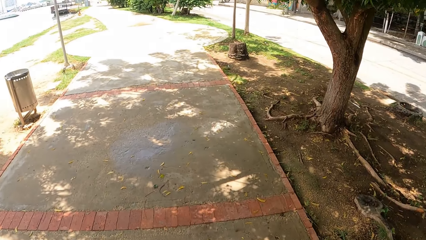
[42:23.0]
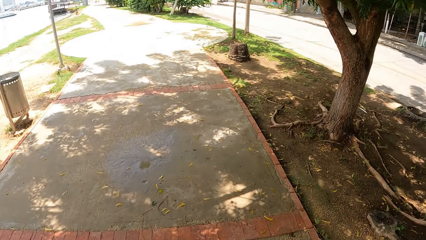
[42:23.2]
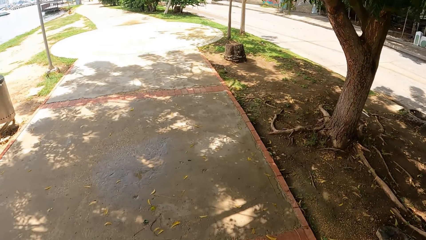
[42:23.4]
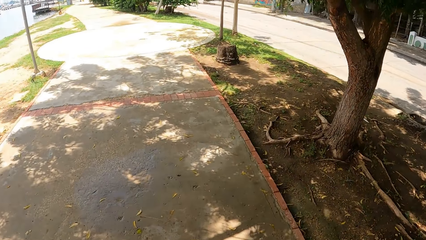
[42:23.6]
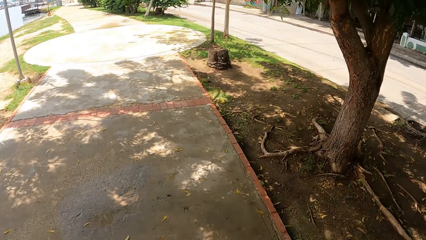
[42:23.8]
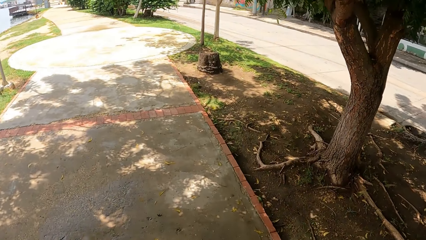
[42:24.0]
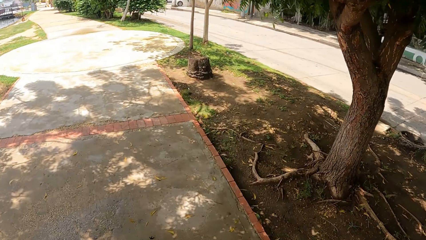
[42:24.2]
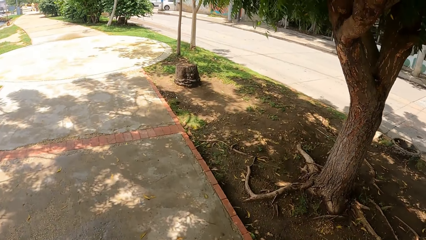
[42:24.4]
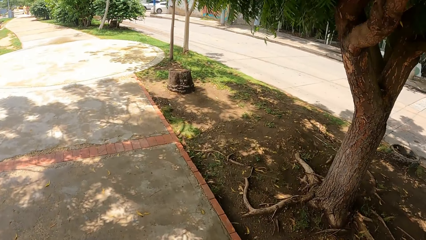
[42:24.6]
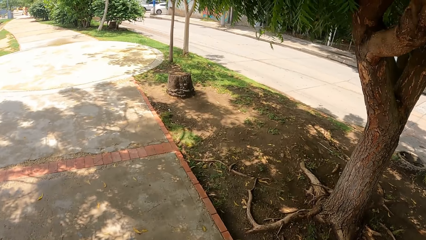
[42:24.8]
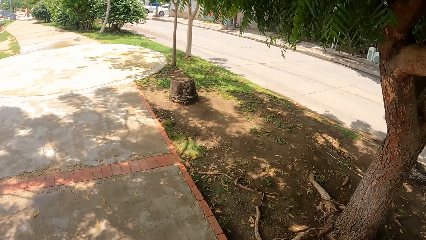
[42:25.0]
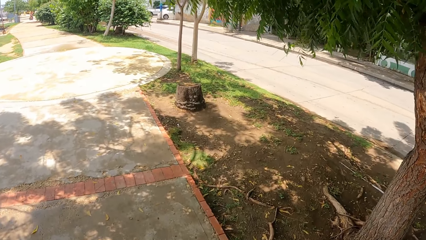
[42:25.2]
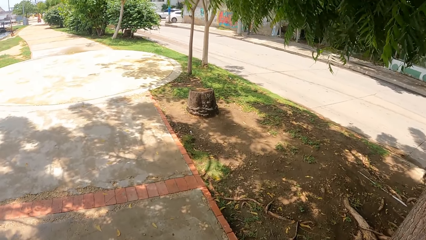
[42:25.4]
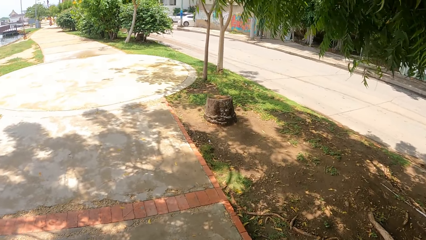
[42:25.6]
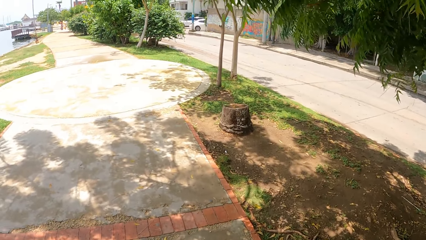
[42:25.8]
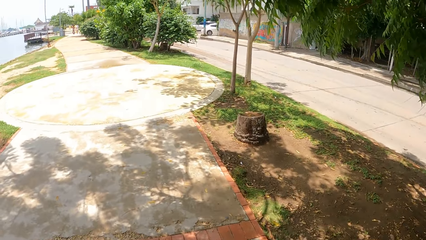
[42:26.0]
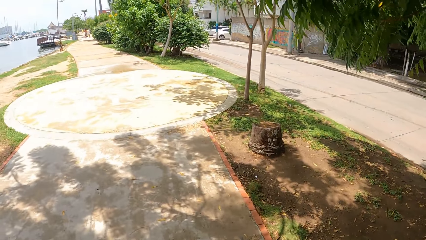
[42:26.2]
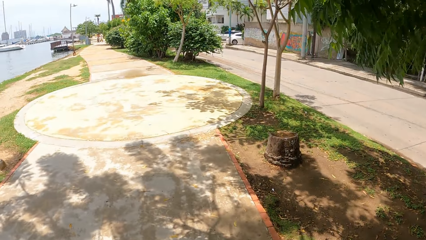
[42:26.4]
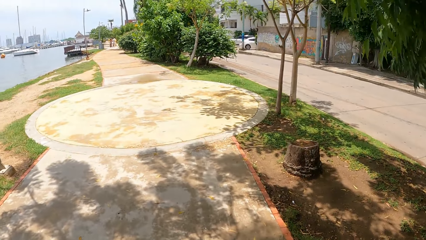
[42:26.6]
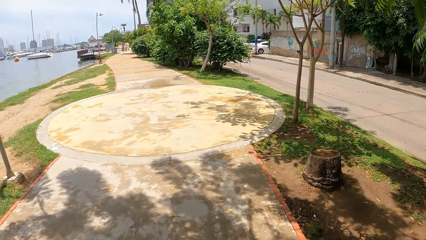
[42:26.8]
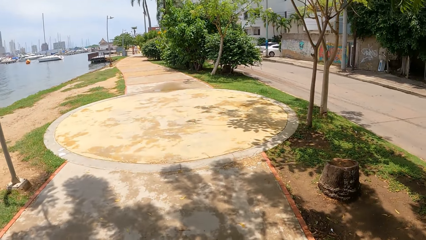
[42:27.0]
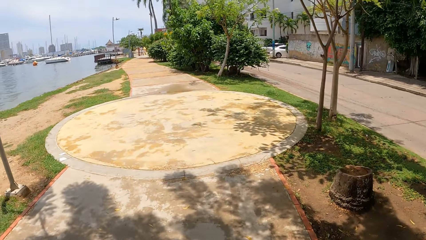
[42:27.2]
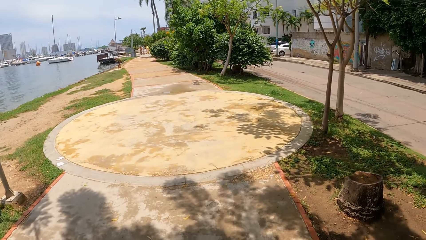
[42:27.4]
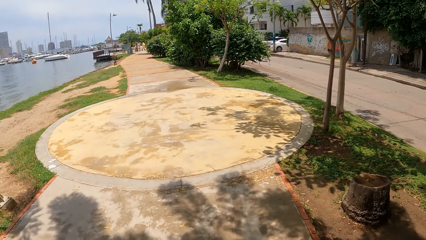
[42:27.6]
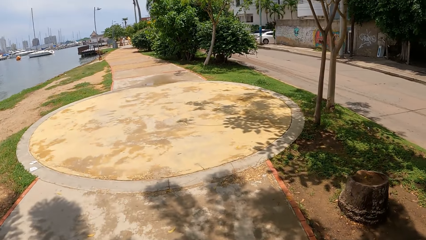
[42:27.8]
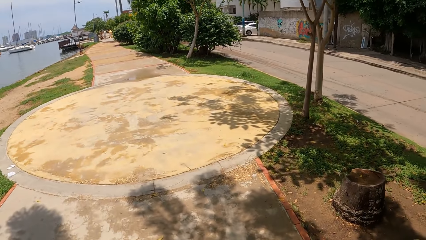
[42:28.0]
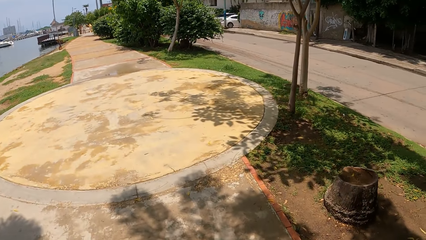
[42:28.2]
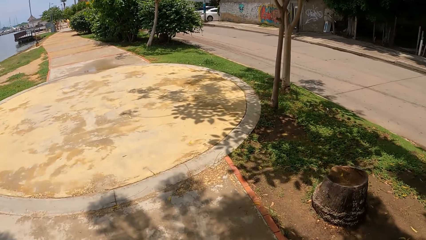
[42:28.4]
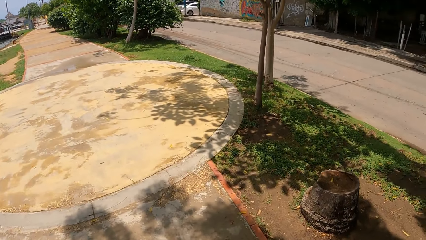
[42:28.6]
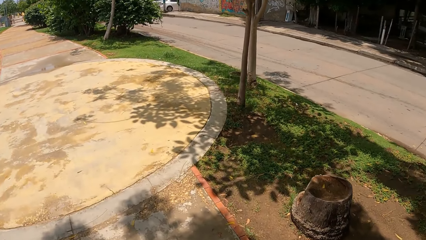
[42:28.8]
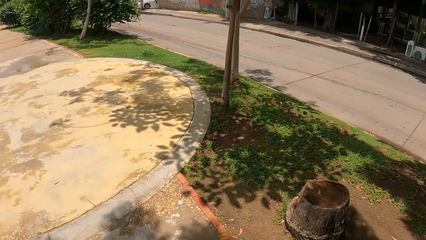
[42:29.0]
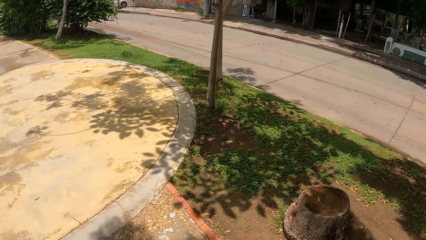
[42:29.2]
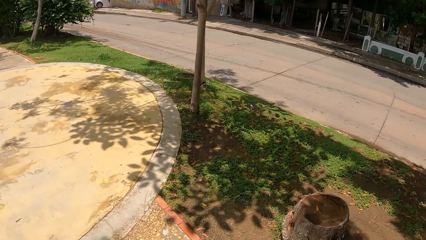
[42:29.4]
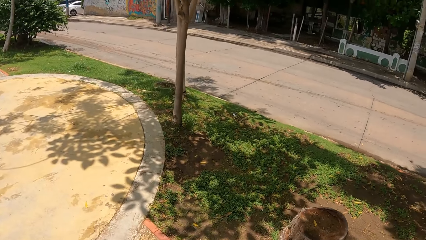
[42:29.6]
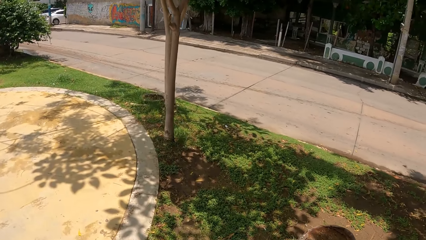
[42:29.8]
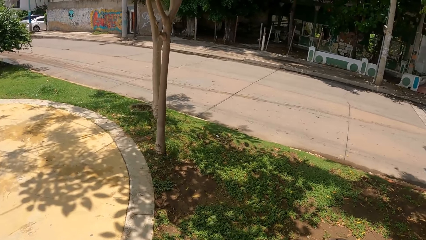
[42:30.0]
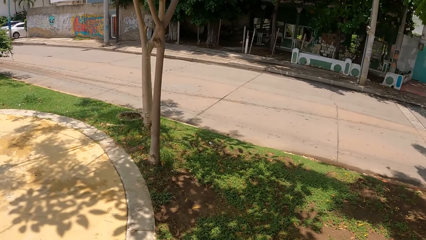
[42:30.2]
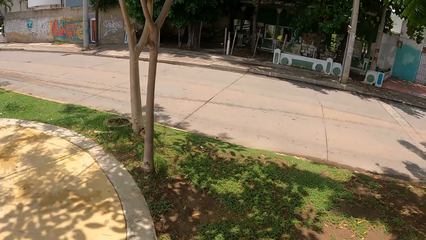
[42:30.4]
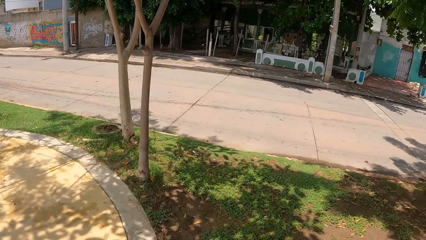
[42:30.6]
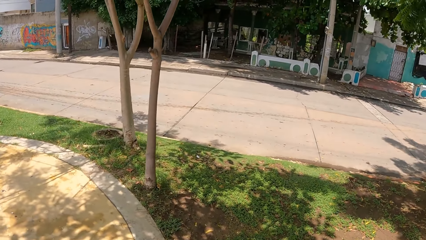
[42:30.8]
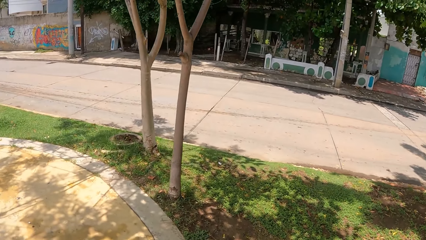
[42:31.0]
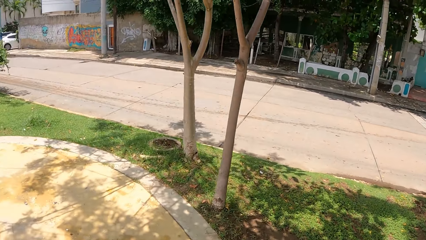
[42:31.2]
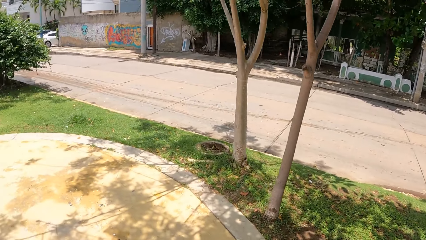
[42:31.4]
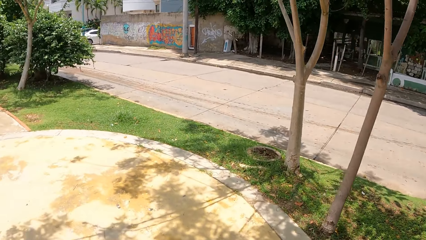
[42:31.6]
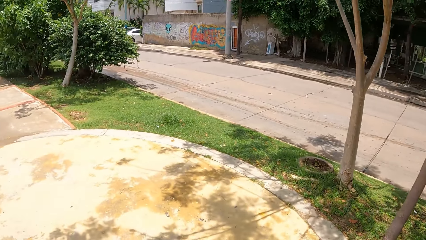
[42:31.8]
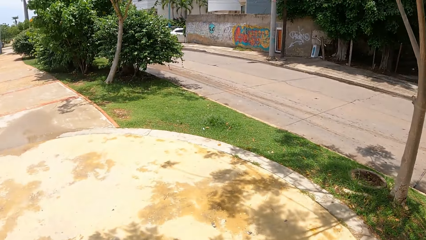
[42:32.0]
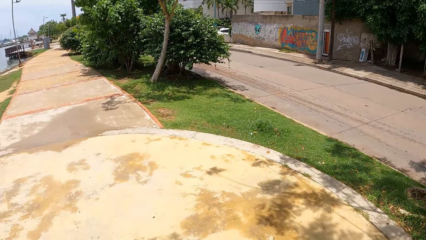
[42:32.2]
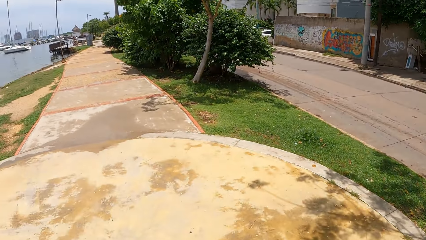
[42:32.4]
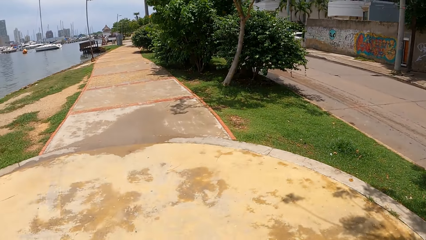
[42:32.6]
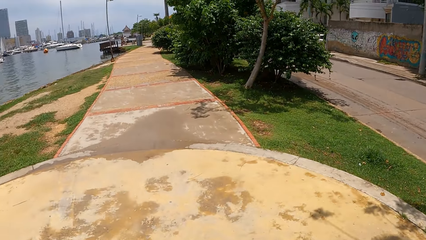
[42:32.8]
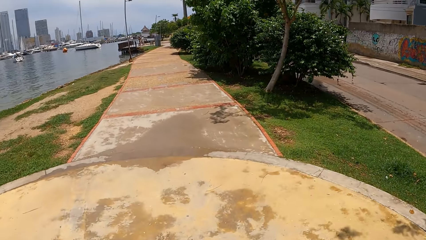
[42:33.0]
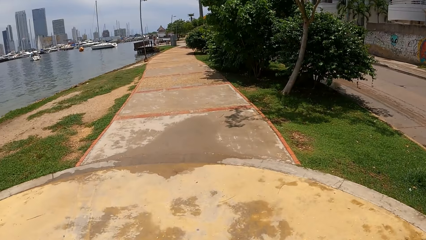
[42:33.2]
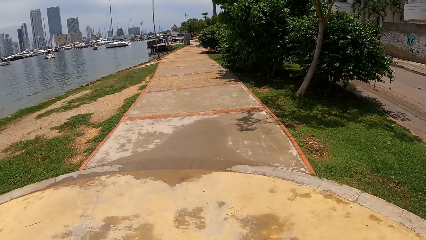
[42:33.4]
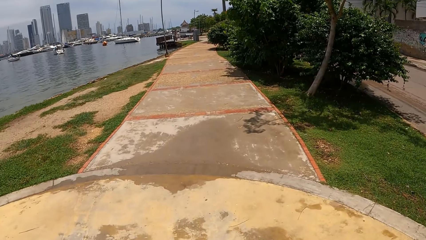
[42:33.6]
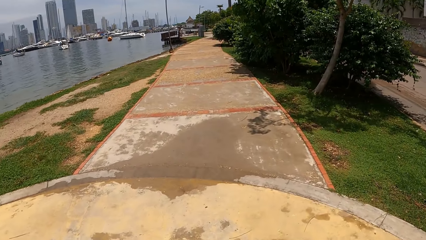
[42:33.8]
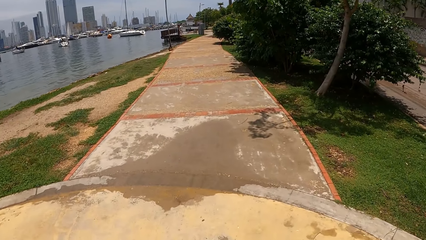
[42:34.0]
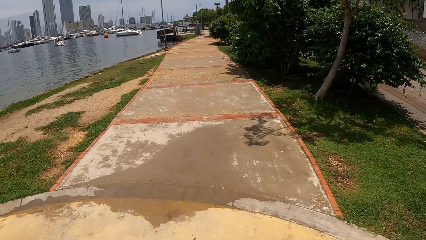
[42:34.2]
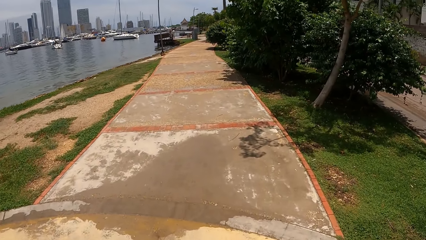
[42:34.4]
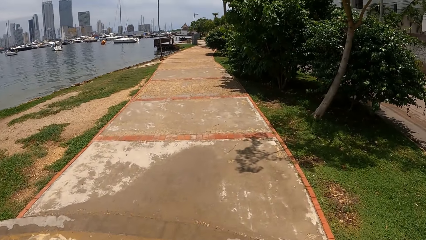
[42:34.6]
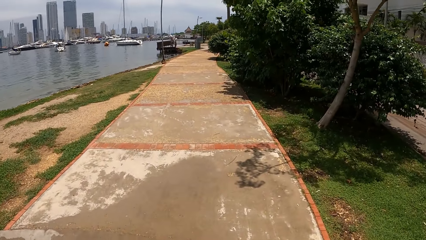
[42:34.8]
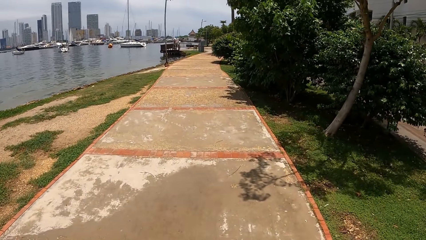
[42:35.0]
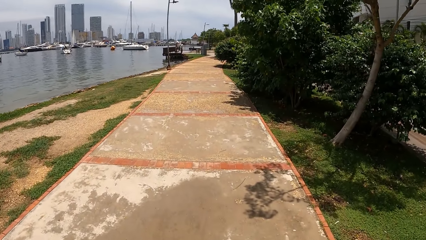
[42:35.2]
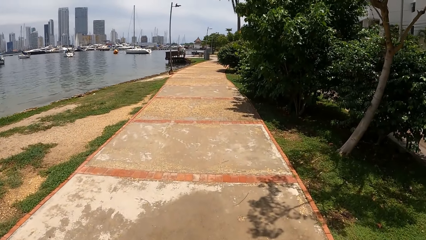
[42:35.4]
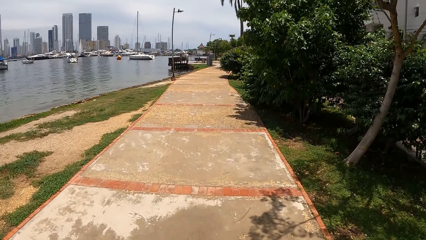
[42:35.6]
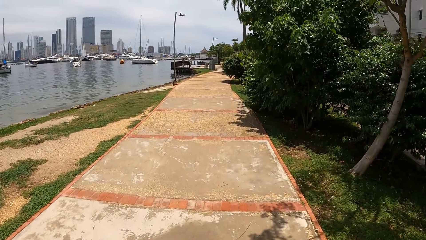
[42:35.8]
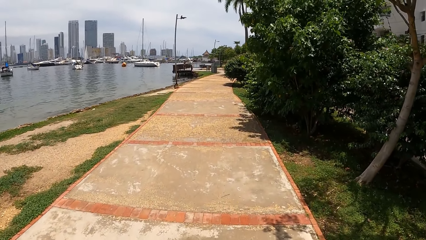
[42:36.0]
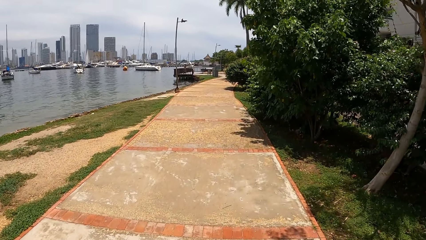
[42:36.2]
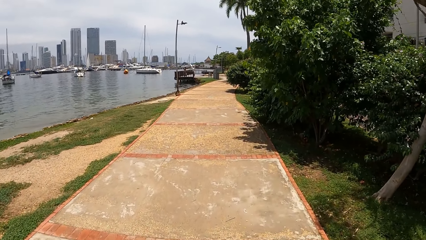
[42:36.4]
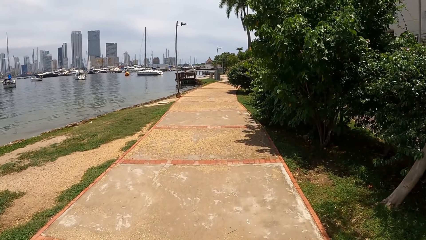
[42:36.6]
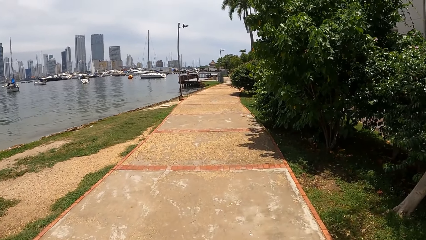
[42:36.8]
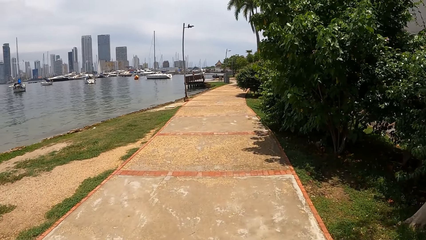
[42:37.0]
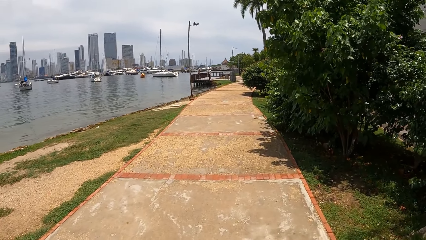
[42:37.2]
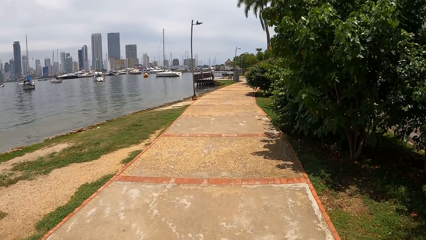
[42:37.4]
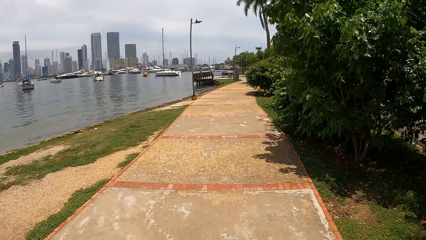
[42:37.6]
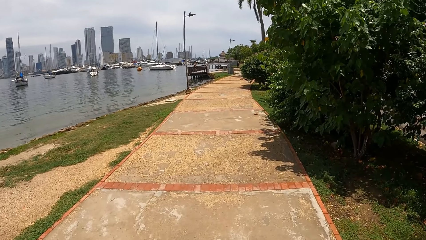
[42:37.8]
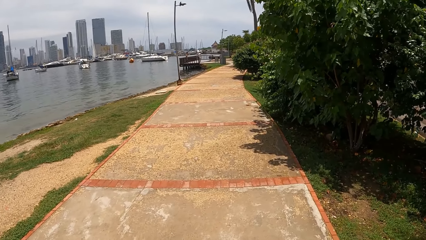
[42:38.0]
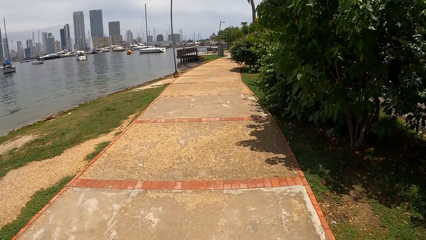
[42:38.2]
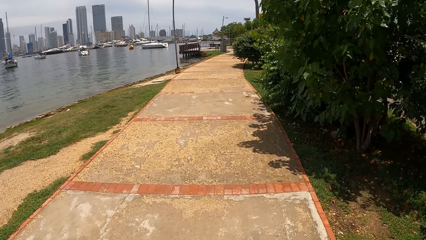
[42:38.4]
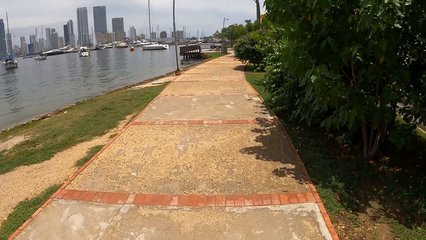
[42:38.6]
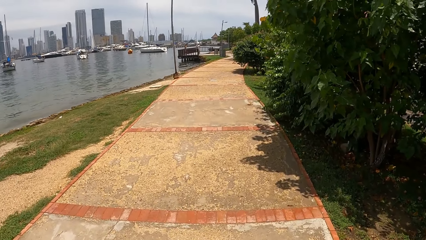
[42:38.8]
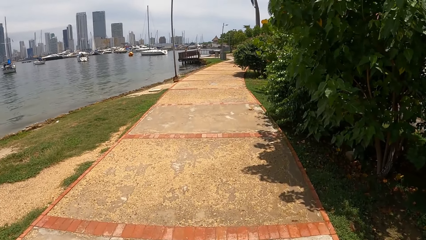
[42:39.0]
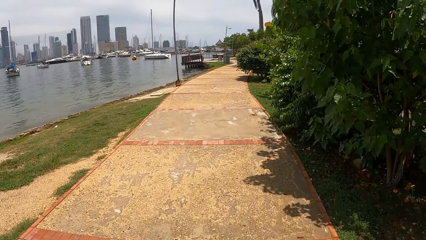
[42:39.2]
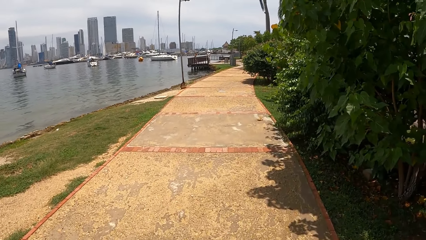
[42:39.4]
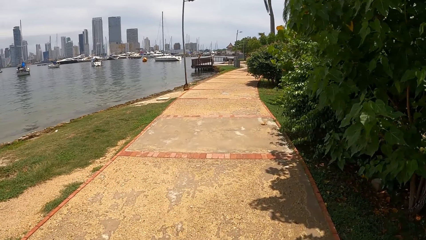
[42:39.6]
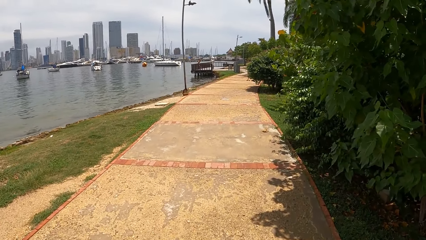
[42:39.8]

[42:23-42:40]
The camera wearer looks at the pathway. They look at the road. They walk on the pathway.
